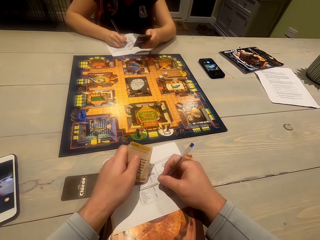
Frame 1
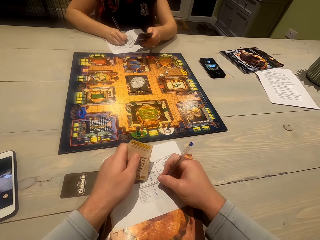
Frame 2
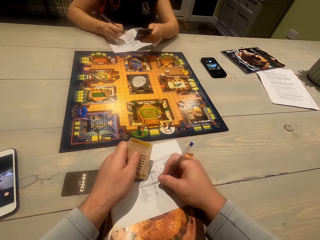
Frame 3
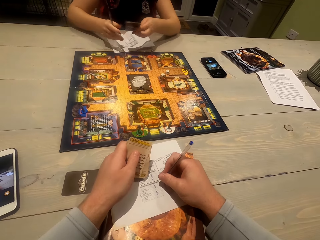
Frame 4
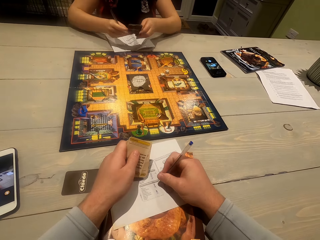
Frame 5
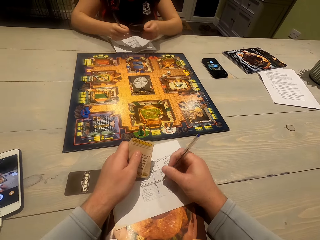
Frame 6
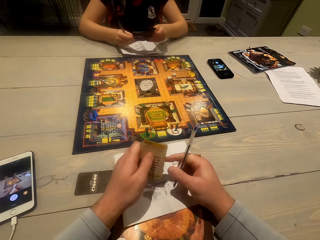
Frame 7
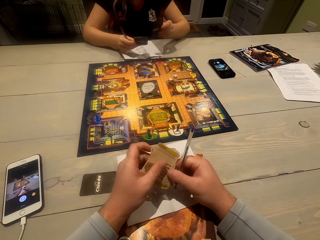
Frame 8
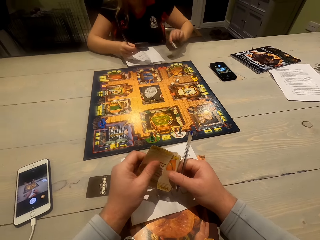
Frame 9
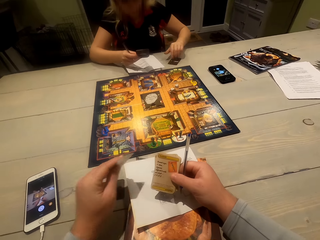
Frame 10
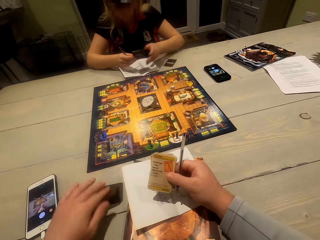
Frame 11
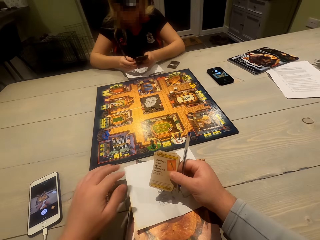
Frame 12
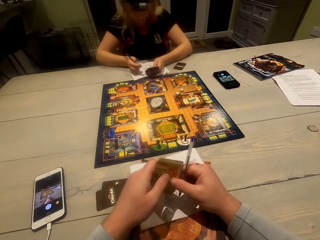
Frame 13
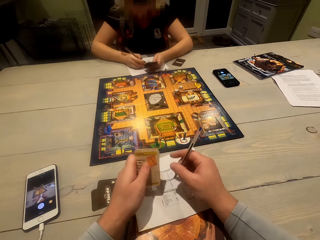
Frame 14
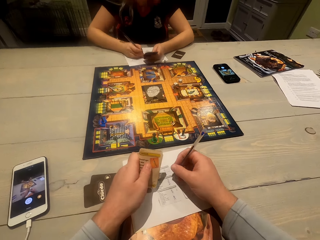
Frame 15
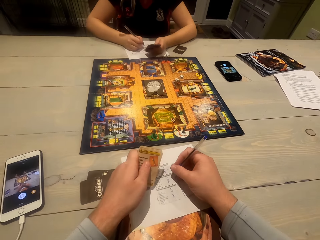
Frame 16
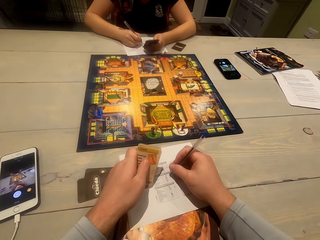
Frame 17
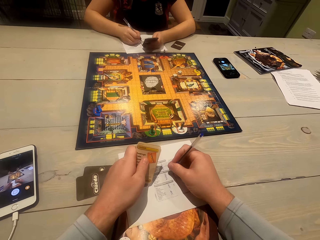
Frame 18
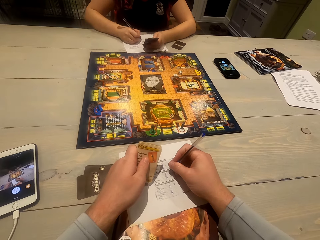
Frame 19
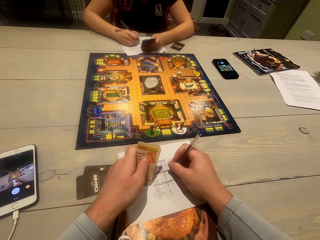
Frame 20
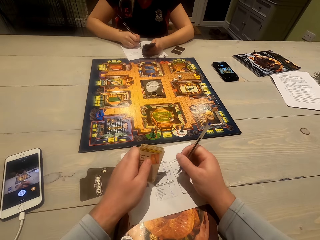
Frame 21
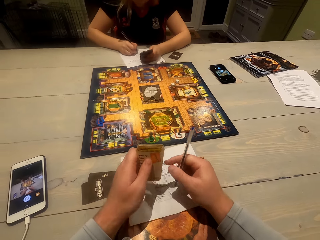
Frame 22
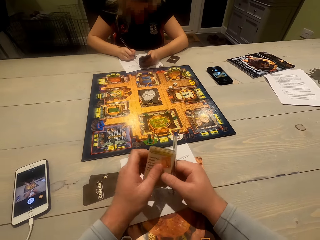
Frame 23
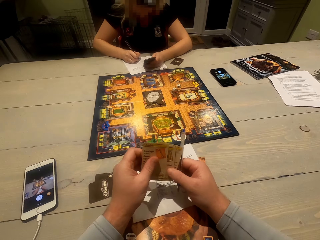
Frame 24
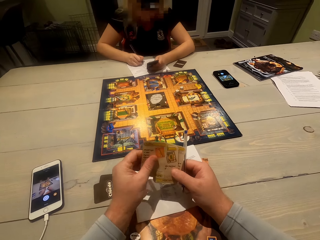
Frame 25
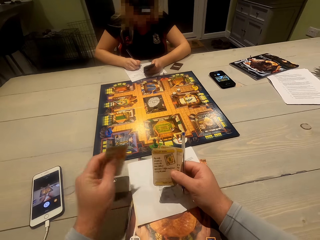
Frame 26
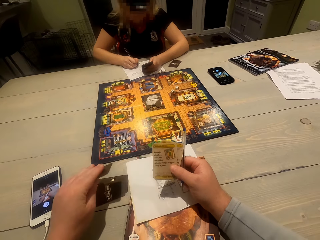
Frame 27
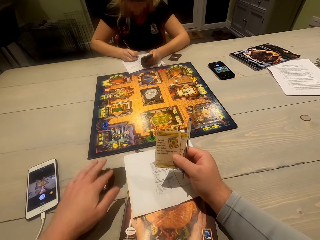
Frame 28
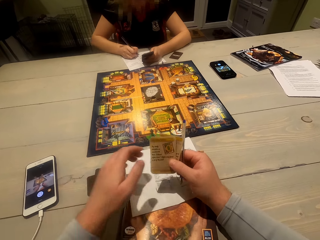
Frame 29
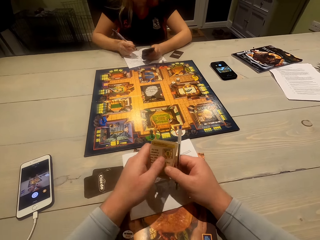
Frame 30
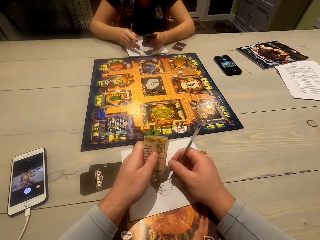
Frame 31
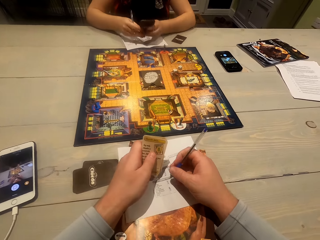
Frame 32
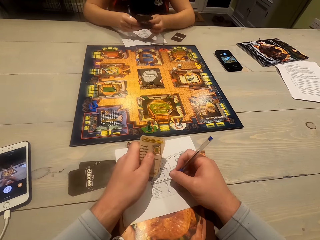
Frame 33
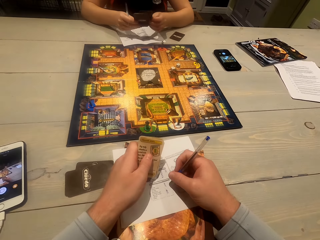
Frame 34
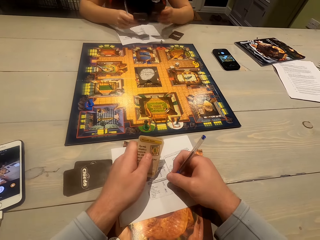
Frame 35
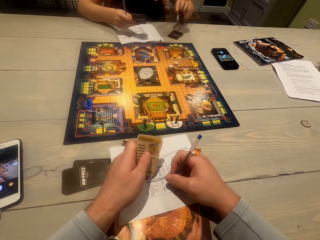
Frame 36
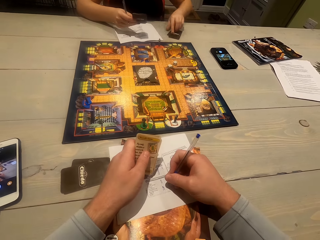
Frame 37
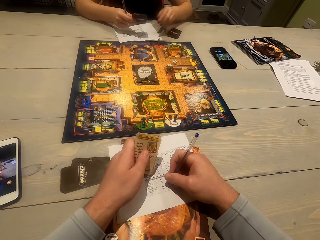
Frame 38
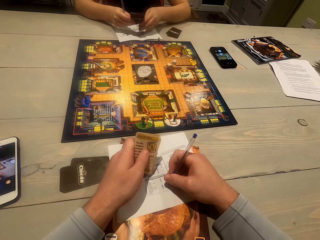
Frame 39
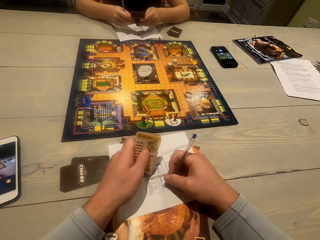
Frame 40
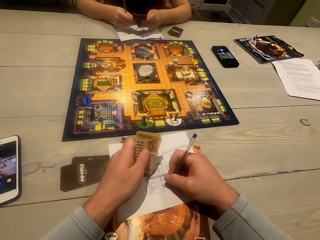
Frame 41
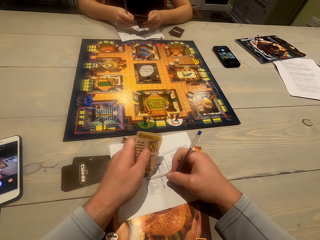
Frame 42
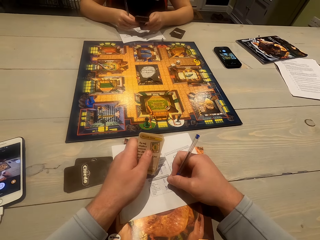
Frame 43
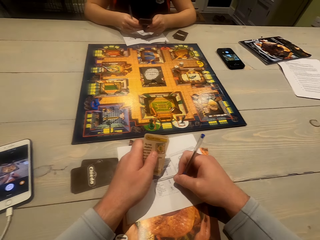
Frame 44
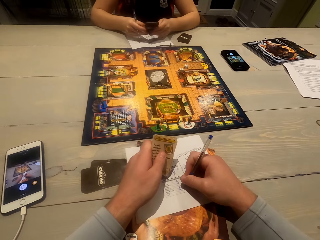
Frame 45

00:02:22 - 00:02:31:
The camera wearer writes on a paper. A woman writes on the paper. The woman adjusts the cards and puts a card on the table. The camera wearer puts a card on the table. The woman writes on the paper. The camera wearer writes on the paper. They put a card on the table. They write on the paper. The woman puts a card on the table.

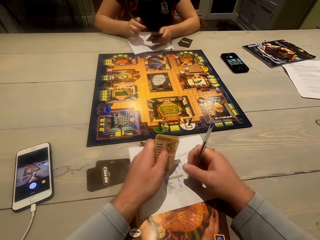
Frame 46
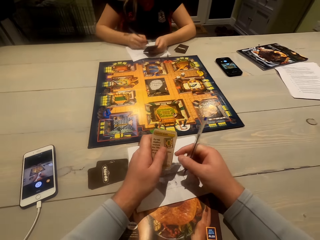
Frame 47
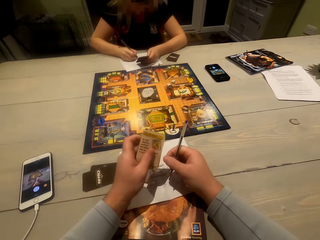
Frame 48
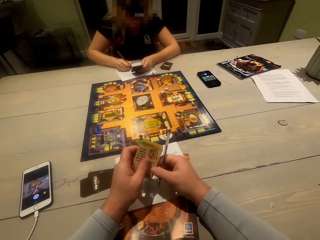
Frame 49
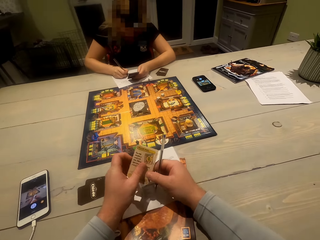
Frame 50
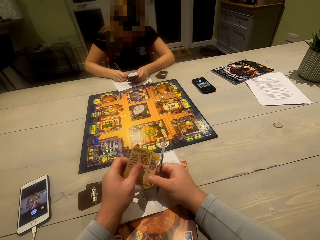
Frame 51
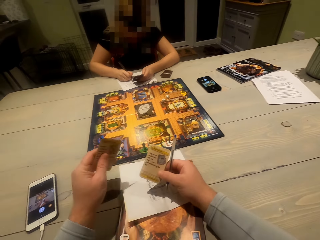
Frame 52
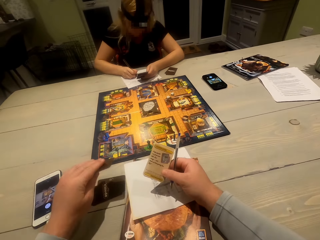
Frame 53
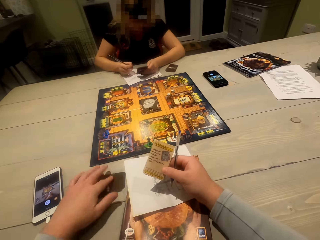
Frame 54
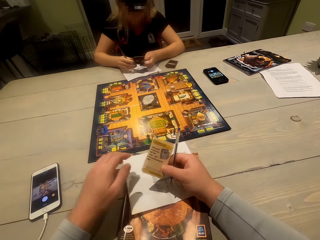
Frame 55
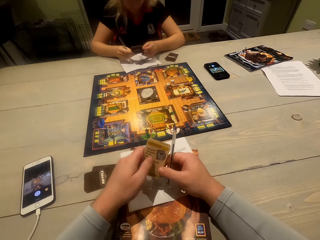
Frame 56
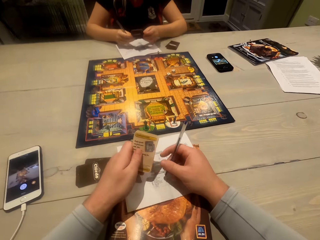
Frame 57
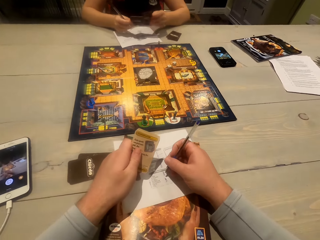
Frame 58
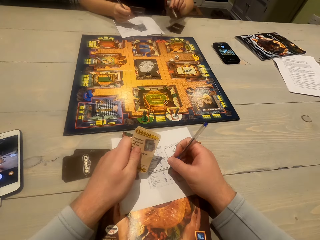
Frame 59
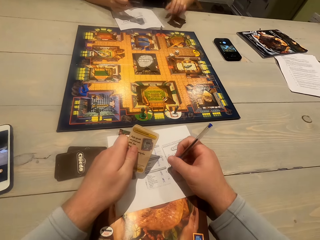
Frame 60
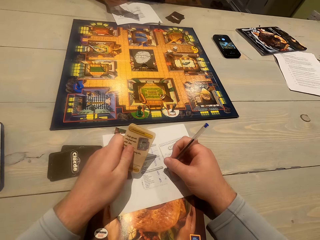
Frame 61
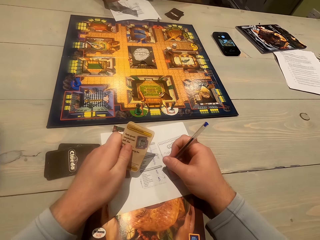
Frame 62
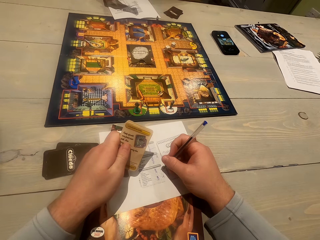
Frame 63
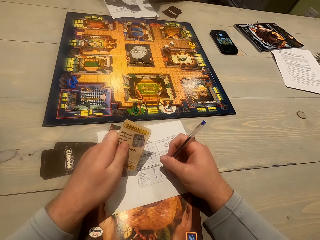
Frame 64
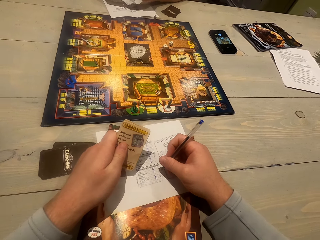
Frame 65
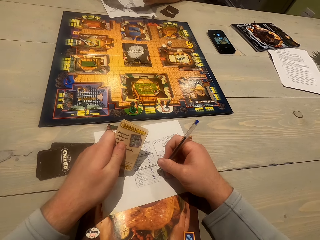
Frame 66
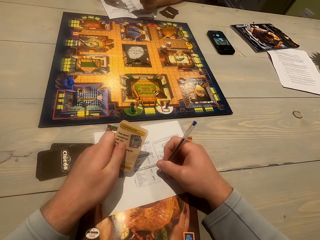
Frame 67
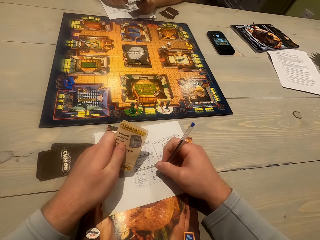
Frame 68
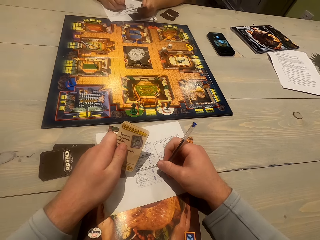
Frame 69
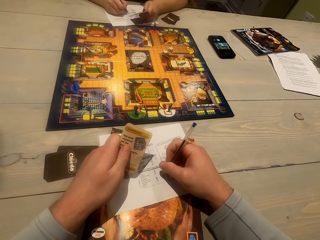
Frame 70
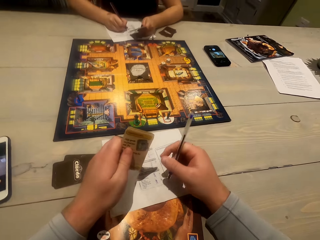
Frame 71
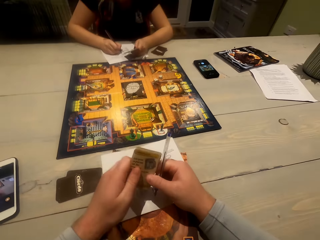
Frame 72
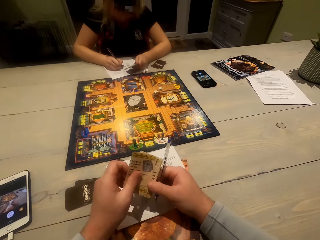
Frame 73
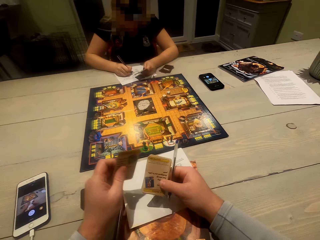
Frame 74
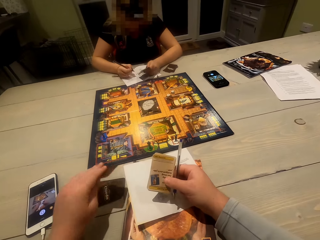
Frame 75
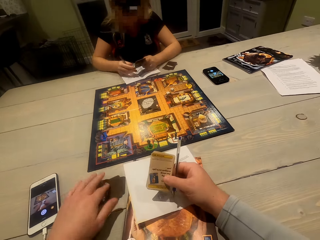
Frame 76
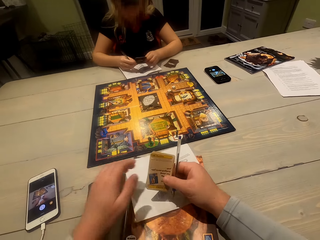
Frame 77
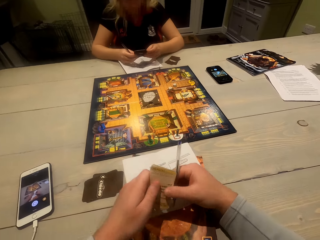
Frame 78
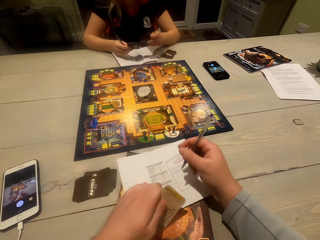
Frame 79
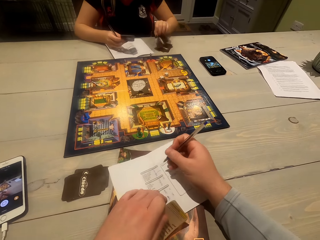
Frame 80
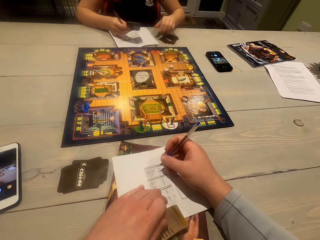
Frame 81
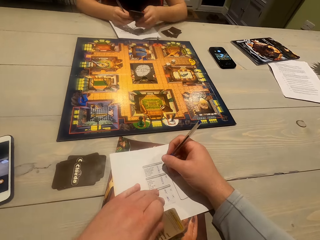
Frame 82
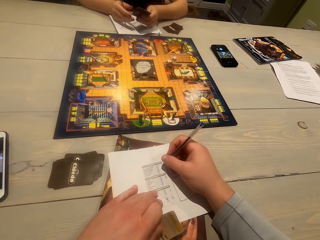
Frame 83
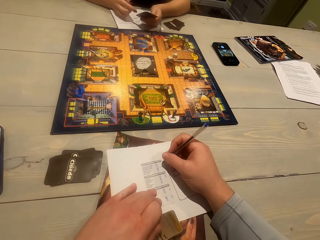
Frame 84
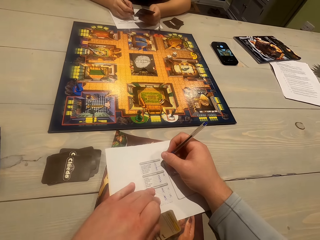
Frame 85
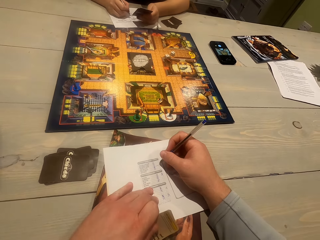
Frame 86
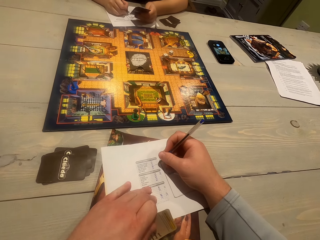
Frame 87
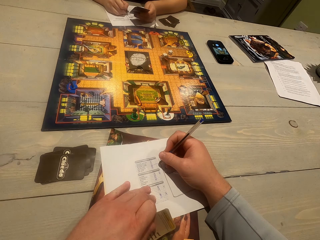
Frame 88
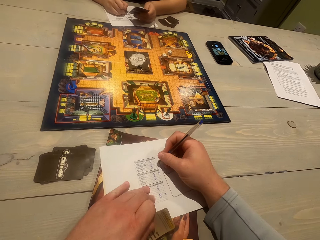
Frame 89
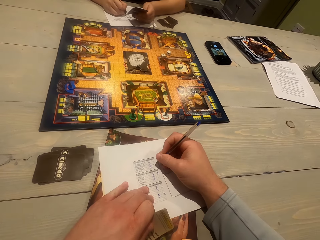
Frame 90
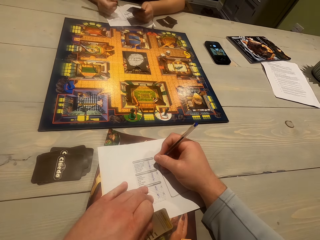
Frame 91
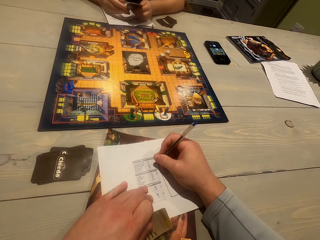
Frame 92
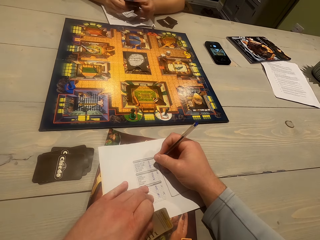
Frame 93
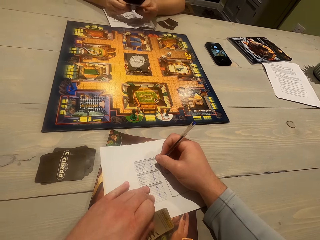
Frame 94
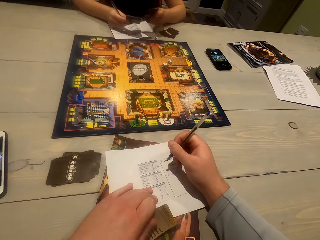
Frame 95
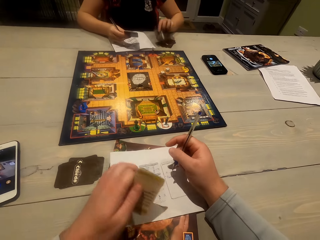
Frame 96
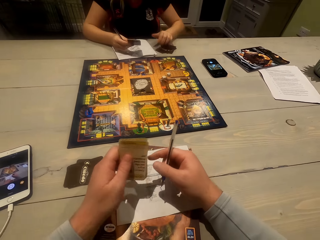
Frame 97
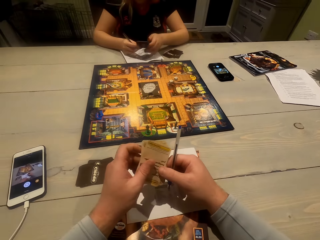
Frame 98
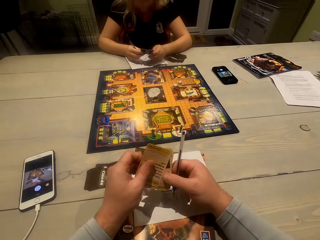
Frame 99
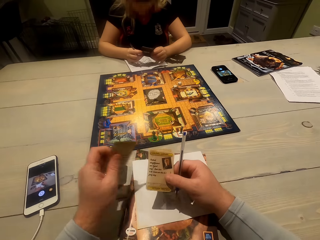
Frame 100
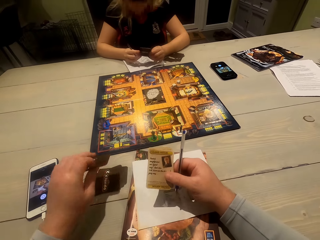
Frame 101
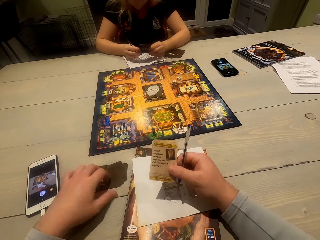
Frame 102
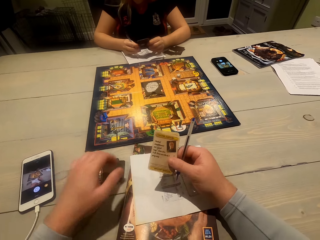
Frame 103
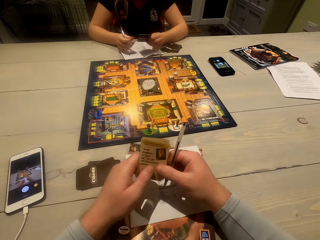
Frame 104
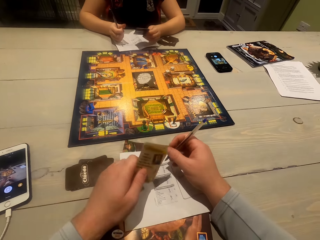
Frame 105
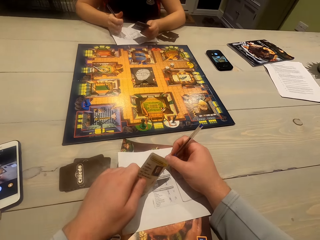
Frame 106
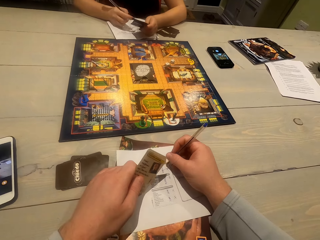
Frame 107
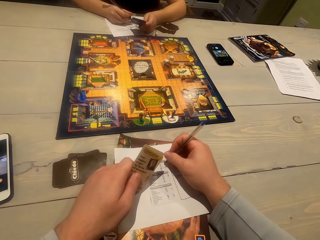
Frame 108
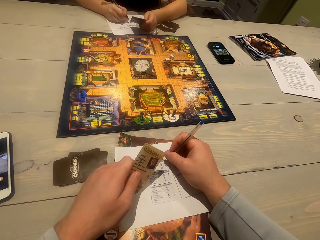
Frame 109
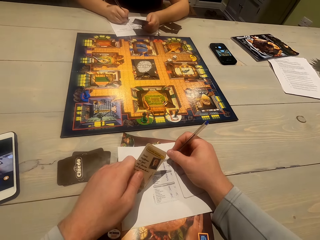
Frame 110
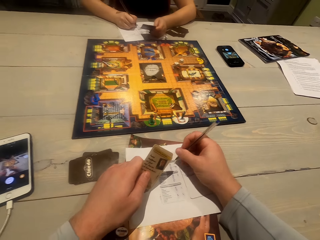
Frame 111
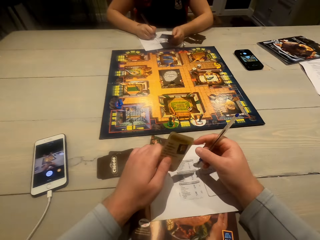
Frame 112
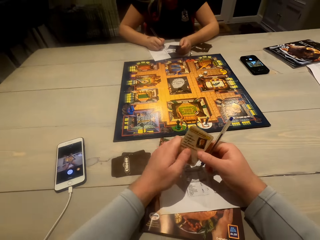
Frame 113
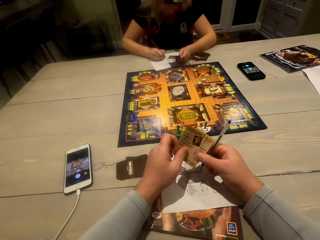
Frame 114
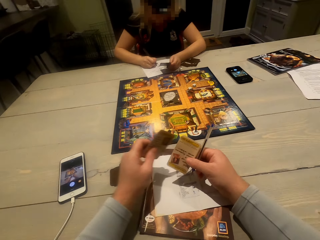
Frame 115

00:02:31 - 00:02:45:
A woman writes on the paper. The camera wearer puts a card on the table. They write on the paper. The woman puts a card on the table. The woman writes on the paper. The camera wearer puts a card on the table. The woman puts a card on the table. The camera wearer writes on the paper. The woman writes on the paper. The woman puts a card on the table and adjusts the cards. The camera wearer puts a card on the table and writes on the paper. The woman writes on the paper.
